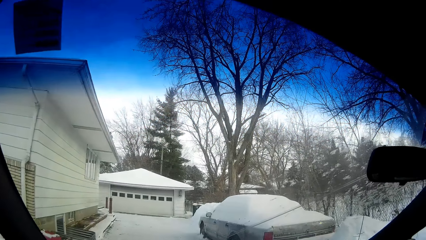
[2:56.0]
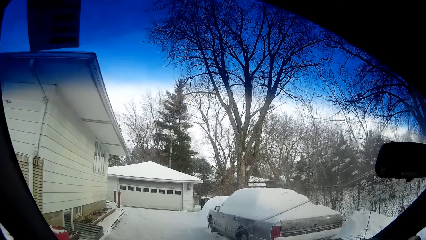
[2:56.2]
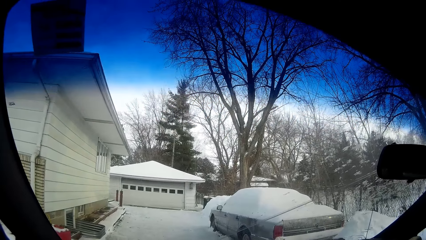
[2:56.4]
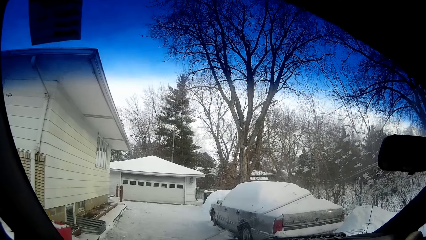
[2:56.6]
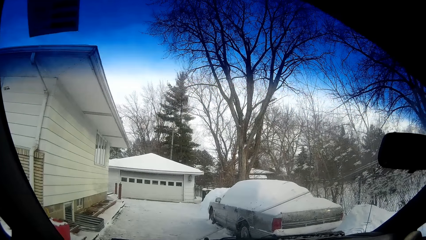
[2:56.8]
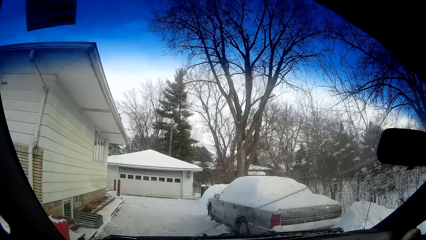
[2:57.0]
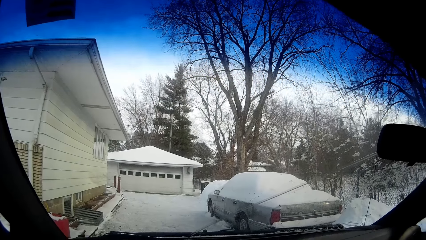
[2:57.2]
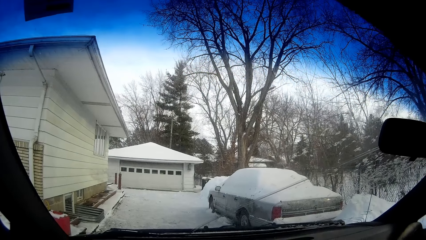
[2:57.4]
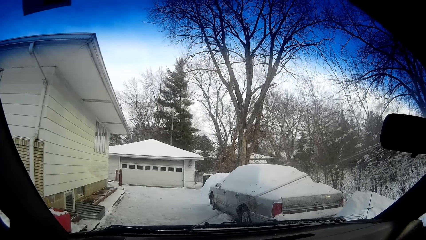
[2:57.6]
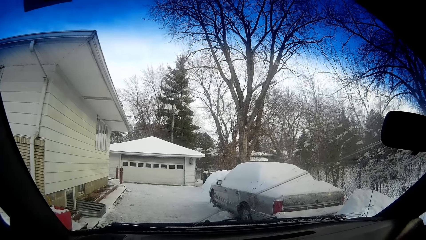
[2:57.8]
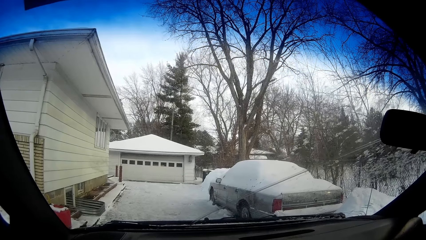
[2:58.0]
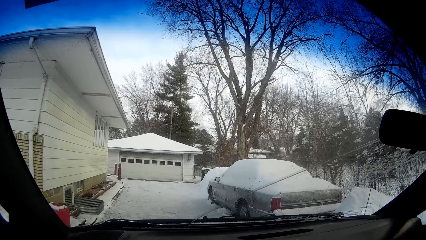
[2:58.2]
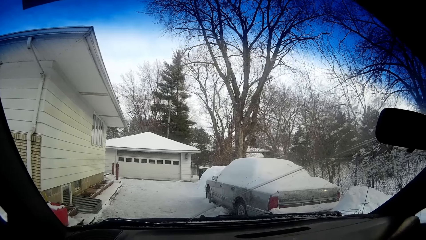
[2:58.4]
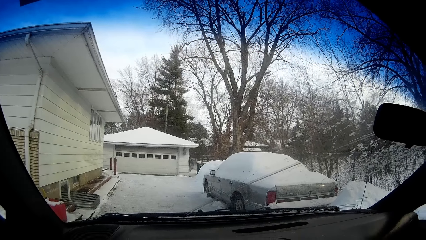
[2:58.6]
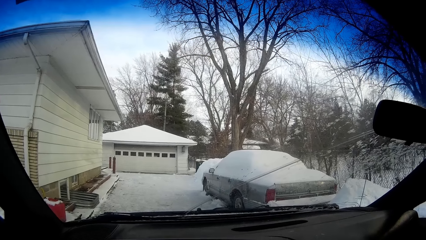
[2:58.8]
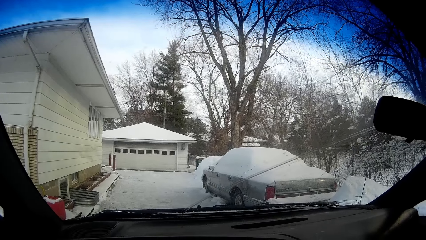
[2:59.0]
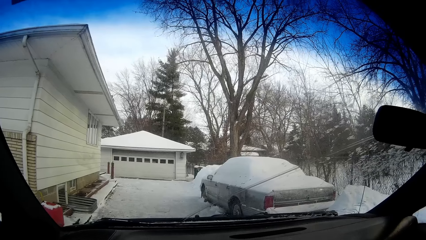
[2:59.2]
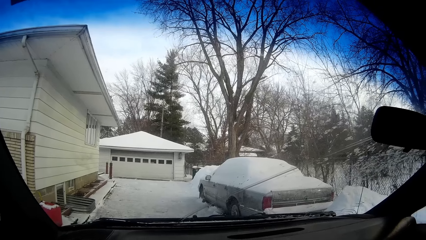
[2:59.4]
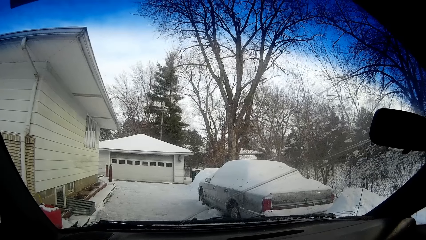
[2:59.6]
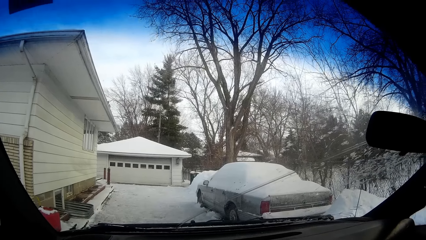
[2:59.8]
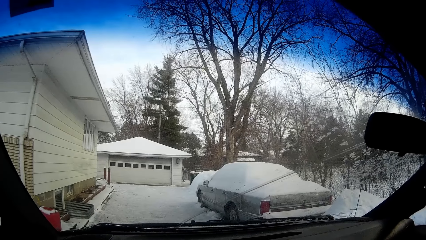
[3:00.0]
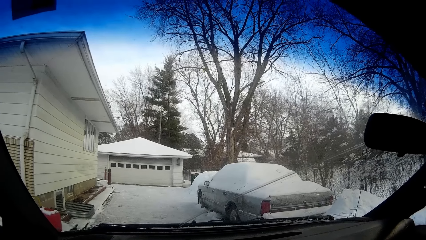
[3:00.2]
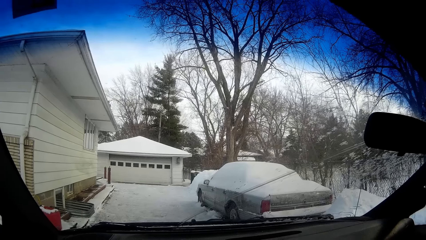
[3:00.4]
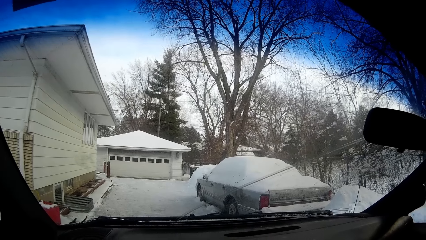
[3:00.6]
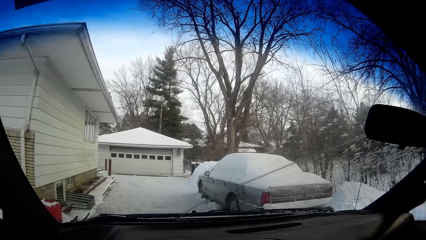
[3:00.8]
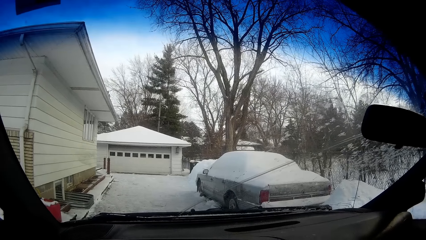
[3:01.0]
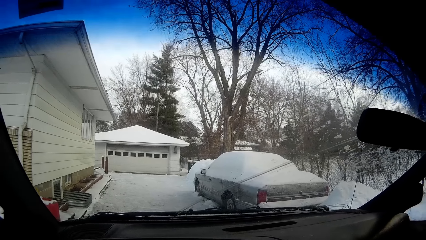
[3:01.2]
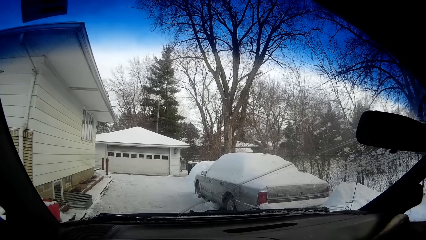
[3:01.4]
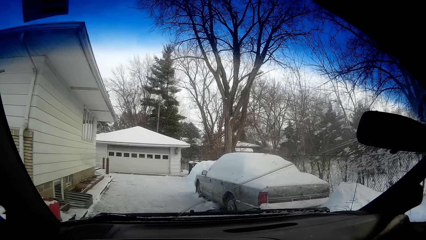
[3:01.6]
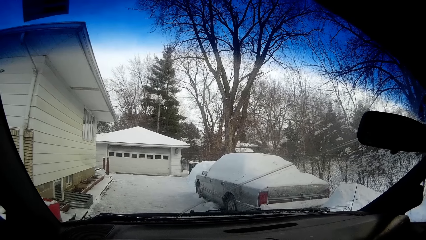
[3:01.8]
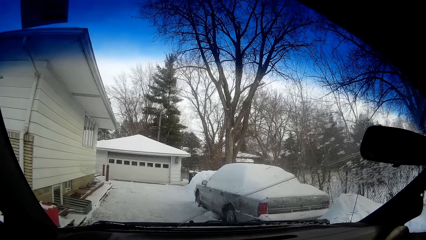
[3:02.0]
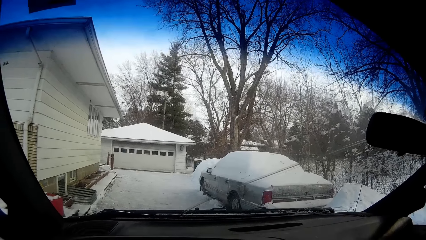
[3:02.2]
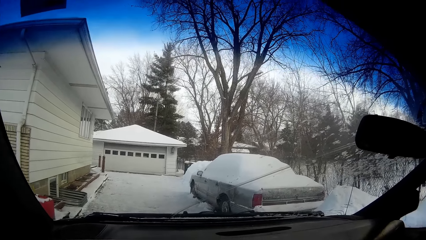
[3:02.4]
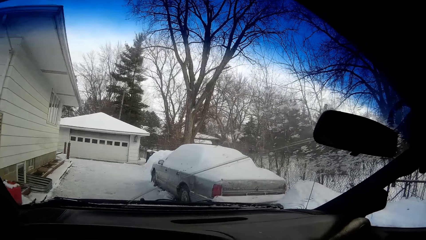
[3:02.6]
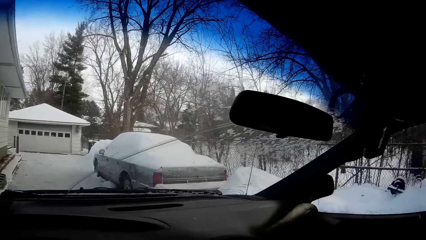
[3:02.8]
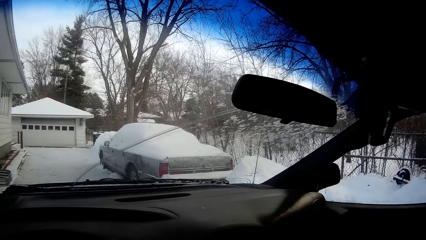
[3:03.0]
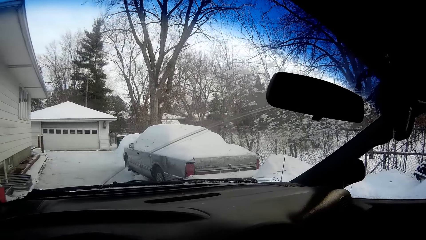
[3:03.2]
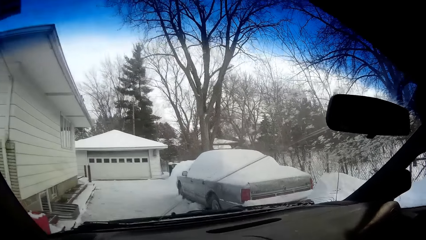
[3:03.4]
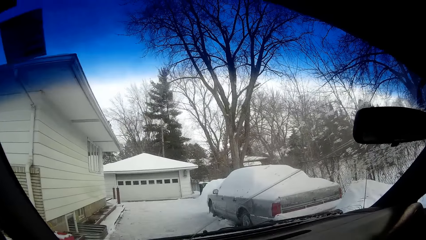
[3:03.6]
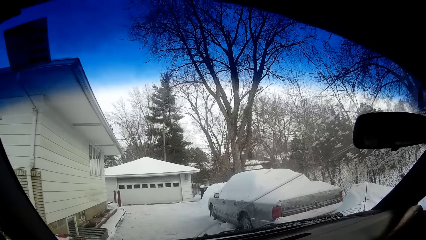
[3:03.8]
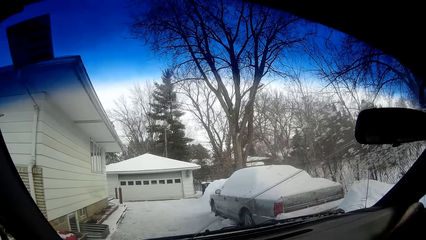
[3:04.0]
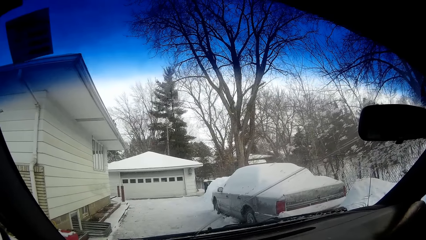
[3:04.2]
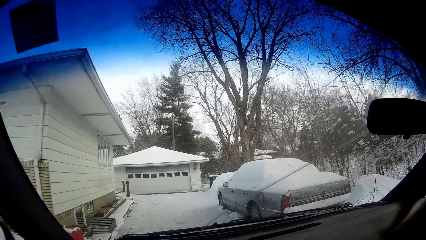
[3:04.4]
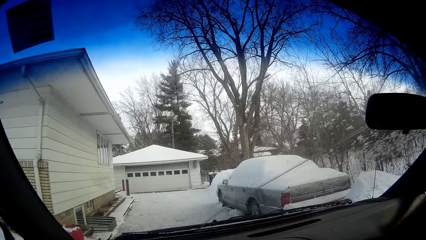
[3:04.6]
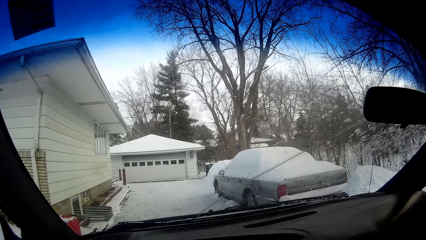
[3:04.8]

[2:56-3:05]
The camera wearer looks around.

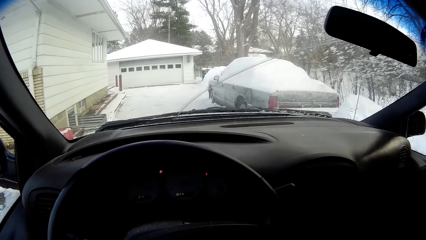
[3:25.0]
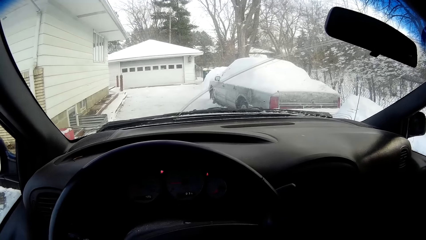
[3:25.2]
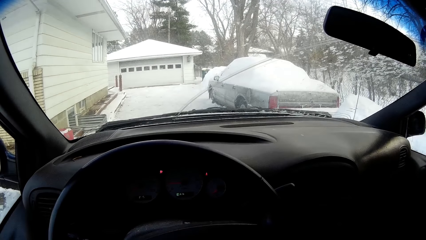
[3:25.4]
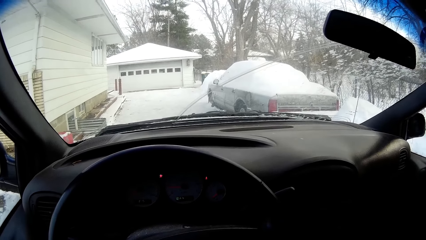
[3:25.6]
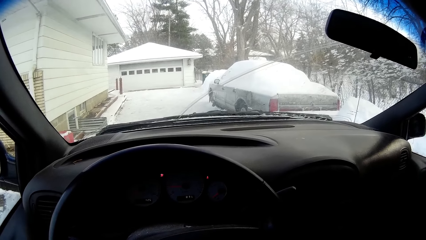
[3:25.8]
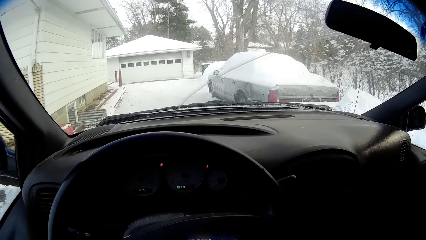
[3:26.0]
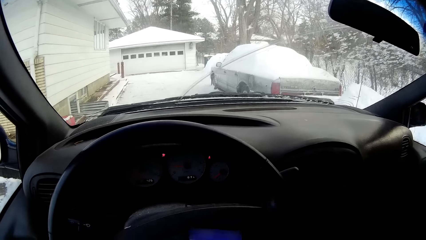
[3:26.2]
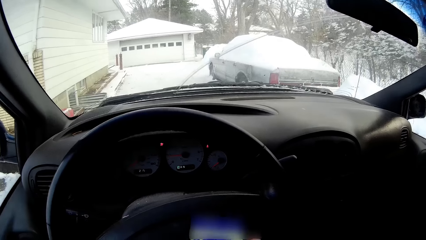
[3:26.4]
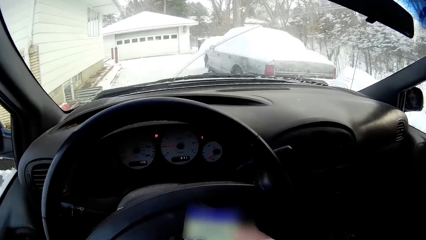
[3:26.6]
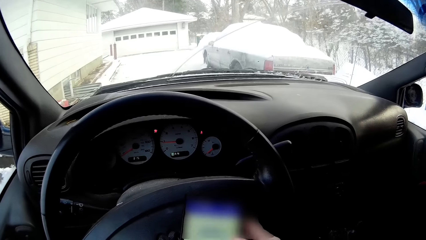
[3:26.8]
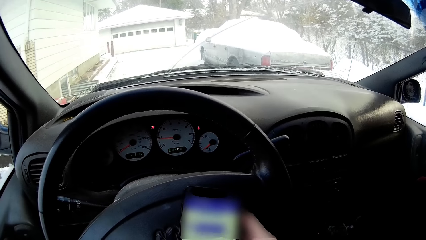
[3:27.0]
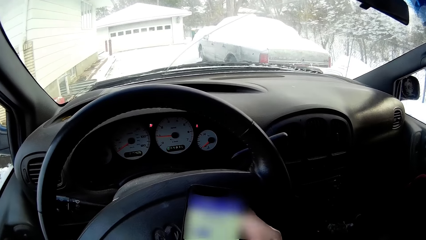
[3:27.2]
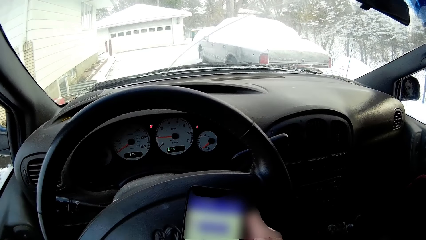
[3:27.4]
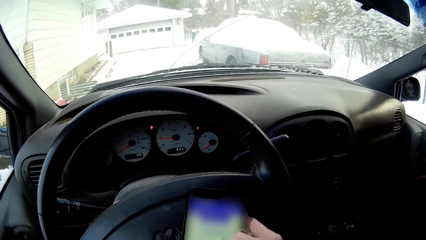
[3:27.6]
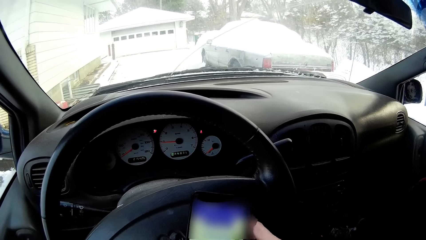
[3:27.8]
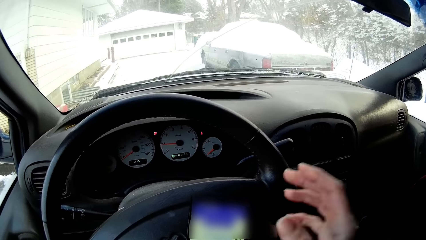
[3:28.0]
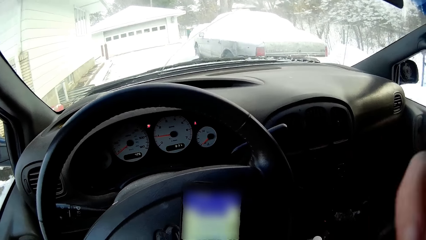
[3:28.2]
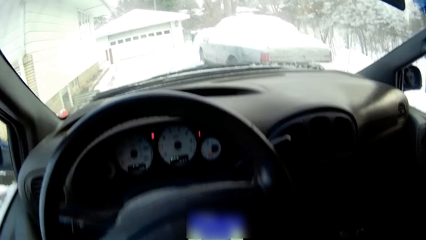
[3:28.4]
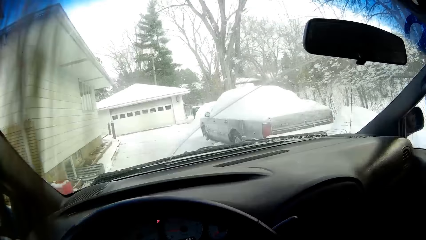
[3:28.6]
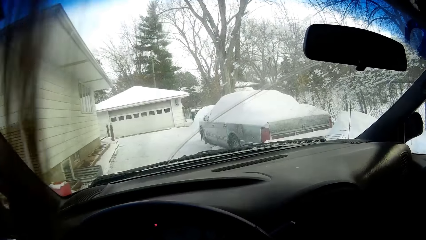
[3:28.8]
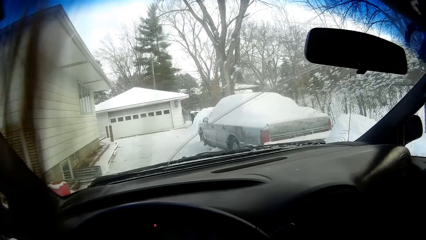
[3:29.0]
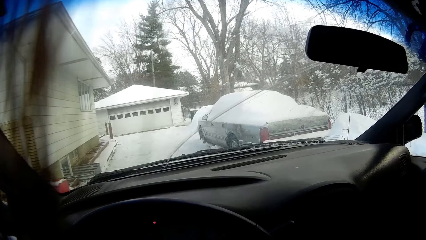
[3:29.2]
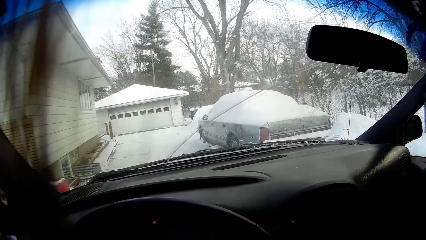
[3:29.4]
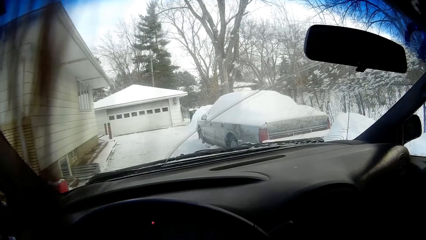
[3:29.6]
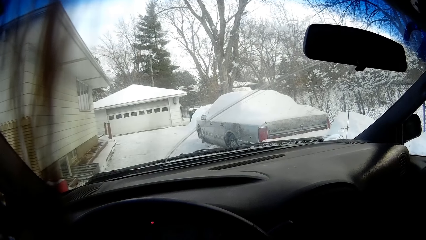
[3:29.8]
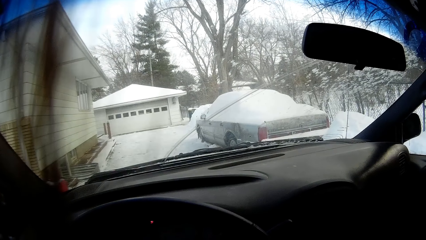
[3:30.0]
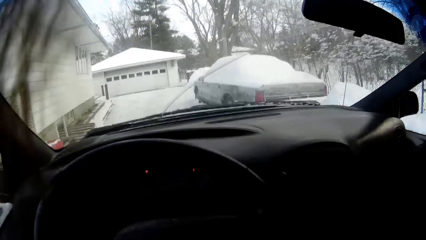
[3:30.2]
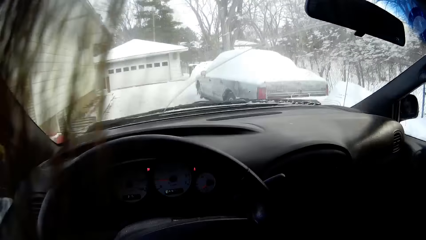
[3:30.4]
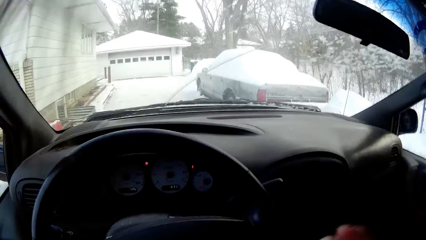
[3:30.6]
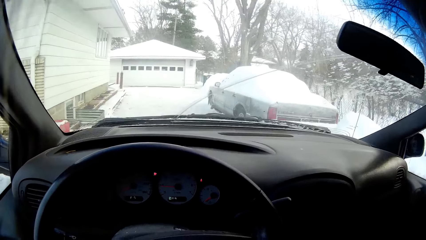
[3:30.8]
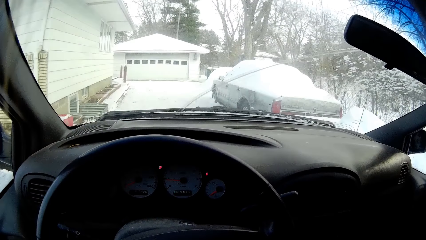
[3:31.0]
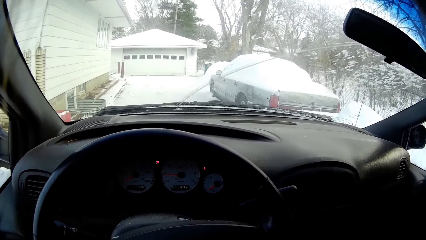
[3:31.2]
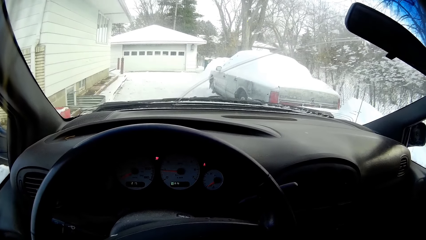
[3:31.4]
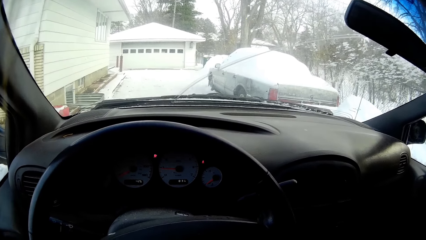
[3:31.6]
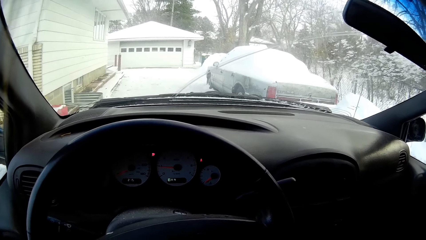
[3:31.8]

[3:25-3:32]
The camera wearer scrolls the phone.
